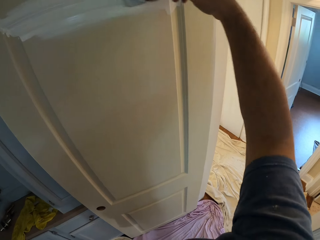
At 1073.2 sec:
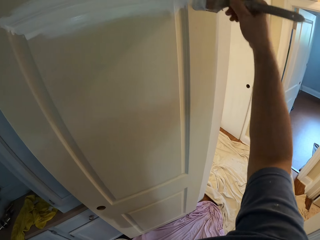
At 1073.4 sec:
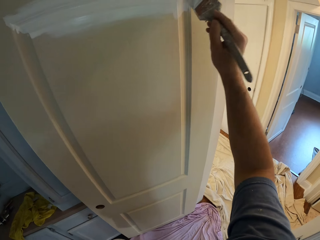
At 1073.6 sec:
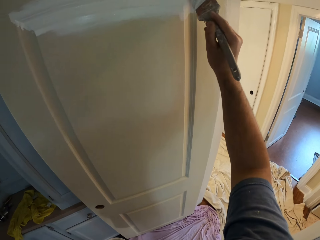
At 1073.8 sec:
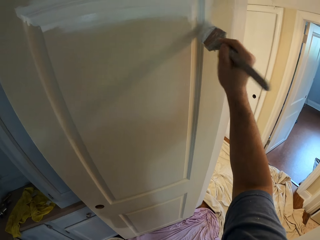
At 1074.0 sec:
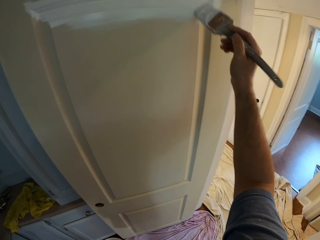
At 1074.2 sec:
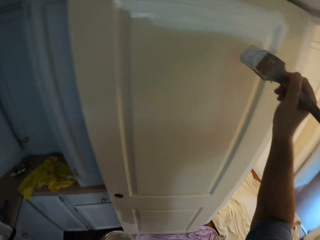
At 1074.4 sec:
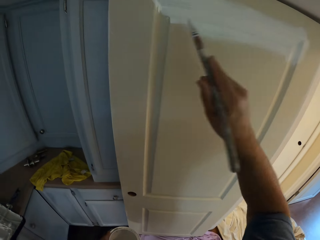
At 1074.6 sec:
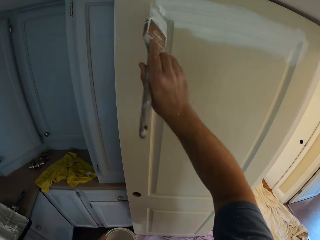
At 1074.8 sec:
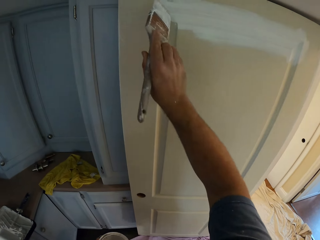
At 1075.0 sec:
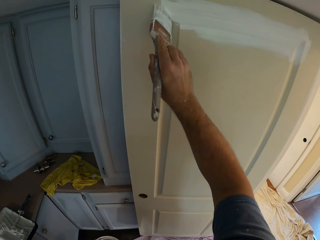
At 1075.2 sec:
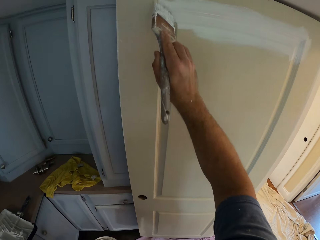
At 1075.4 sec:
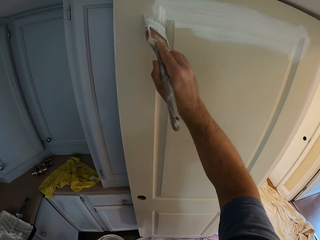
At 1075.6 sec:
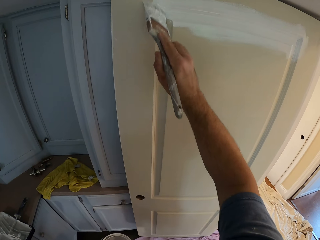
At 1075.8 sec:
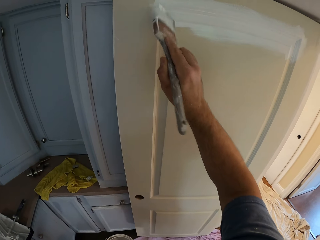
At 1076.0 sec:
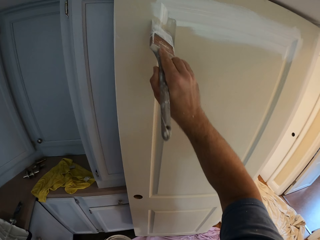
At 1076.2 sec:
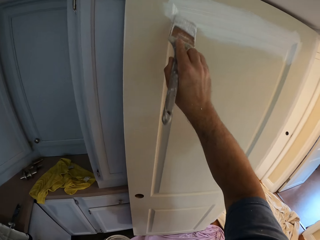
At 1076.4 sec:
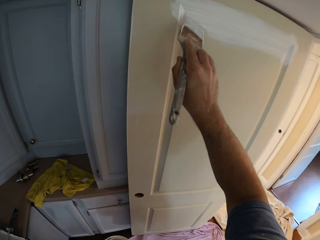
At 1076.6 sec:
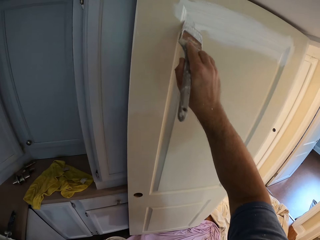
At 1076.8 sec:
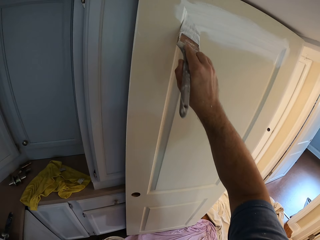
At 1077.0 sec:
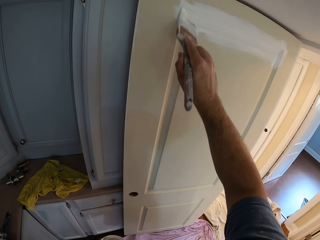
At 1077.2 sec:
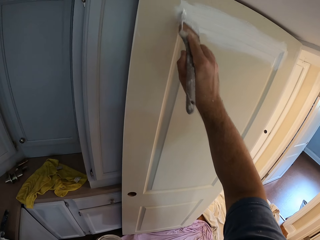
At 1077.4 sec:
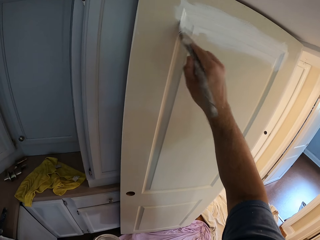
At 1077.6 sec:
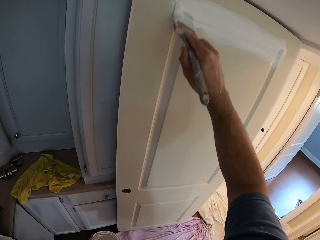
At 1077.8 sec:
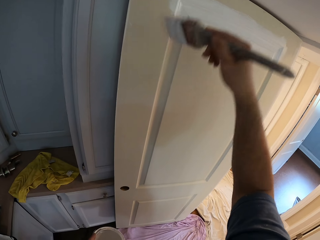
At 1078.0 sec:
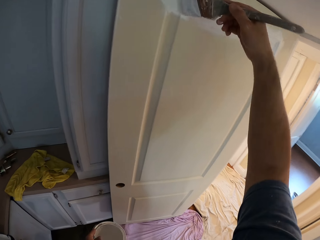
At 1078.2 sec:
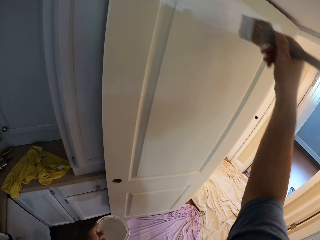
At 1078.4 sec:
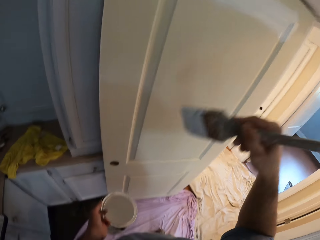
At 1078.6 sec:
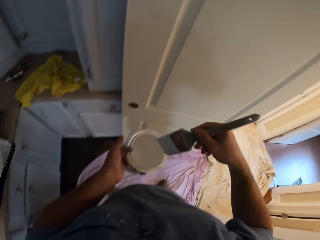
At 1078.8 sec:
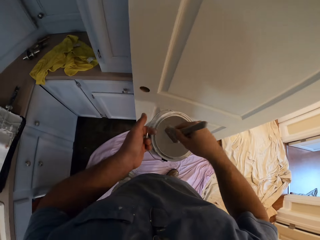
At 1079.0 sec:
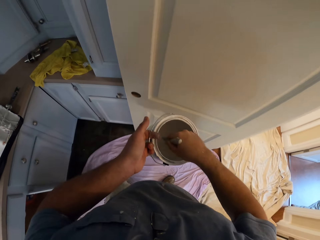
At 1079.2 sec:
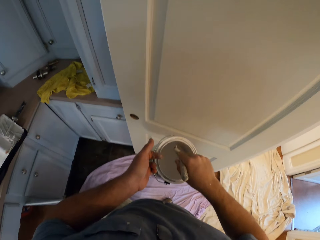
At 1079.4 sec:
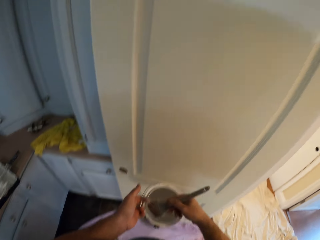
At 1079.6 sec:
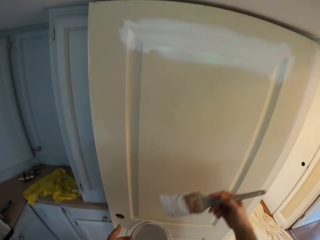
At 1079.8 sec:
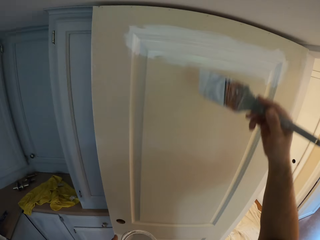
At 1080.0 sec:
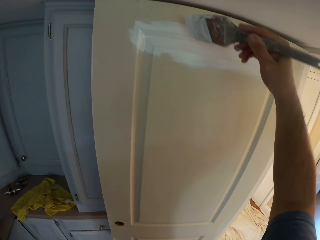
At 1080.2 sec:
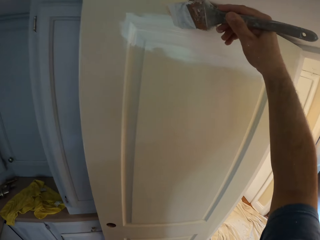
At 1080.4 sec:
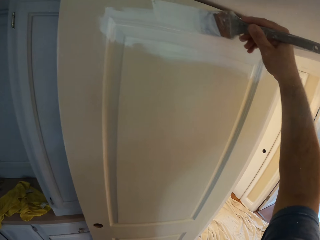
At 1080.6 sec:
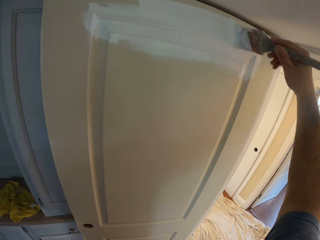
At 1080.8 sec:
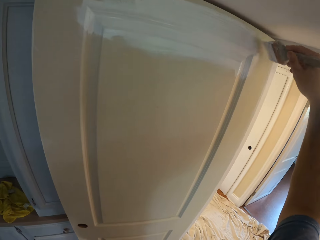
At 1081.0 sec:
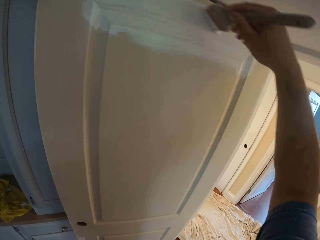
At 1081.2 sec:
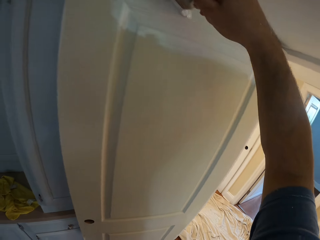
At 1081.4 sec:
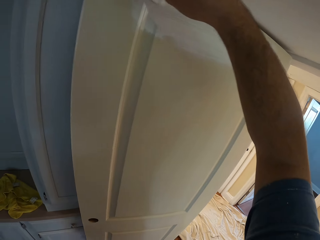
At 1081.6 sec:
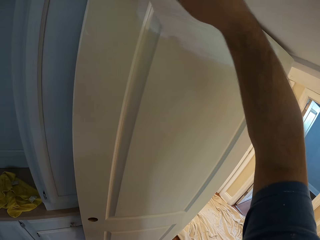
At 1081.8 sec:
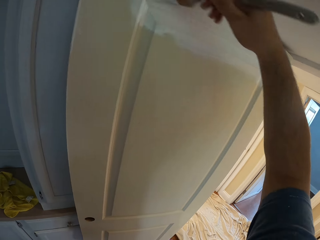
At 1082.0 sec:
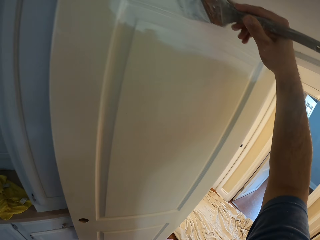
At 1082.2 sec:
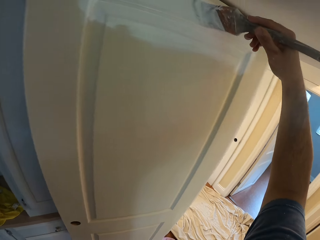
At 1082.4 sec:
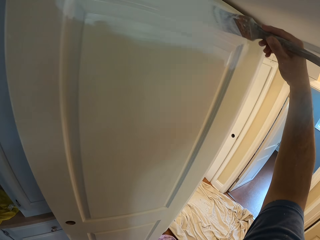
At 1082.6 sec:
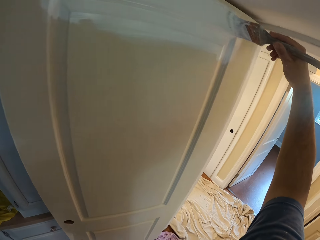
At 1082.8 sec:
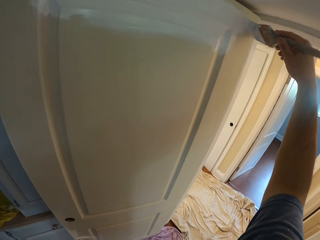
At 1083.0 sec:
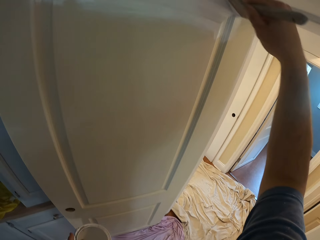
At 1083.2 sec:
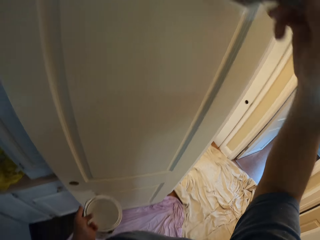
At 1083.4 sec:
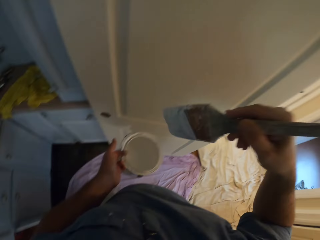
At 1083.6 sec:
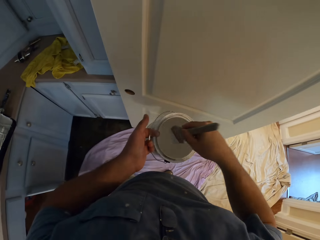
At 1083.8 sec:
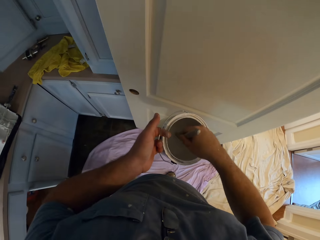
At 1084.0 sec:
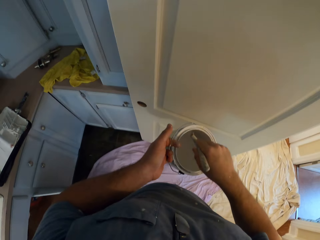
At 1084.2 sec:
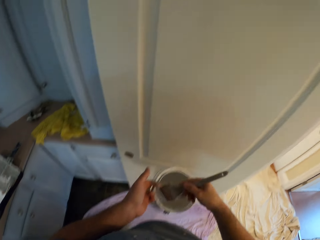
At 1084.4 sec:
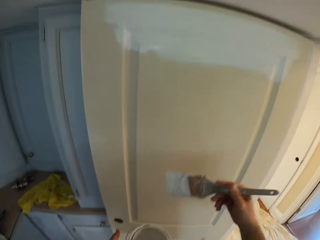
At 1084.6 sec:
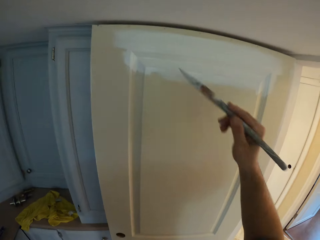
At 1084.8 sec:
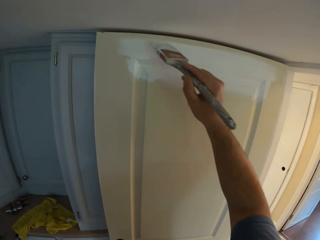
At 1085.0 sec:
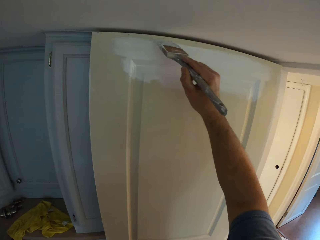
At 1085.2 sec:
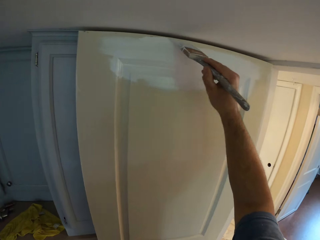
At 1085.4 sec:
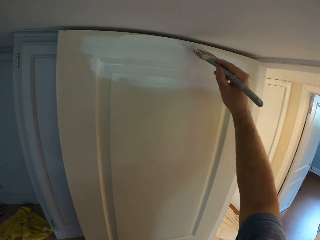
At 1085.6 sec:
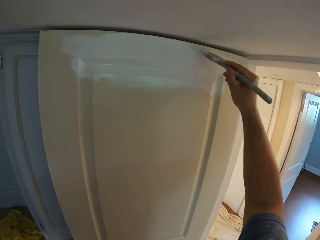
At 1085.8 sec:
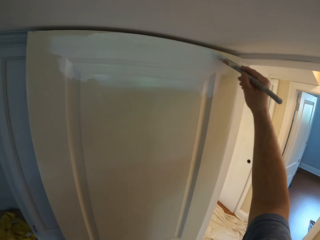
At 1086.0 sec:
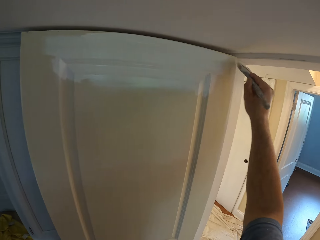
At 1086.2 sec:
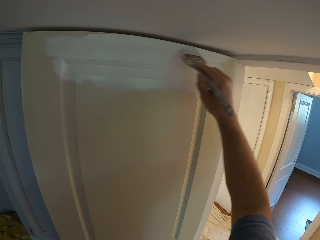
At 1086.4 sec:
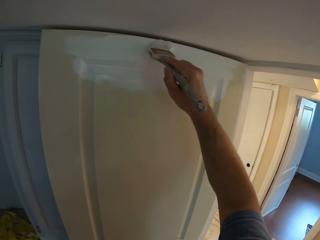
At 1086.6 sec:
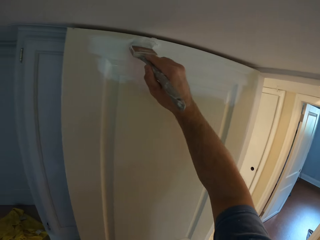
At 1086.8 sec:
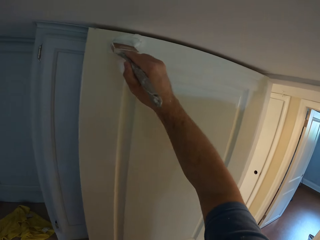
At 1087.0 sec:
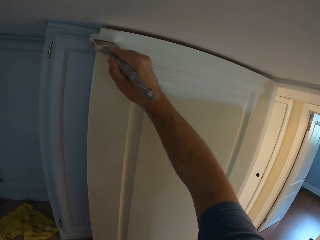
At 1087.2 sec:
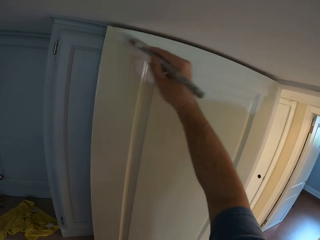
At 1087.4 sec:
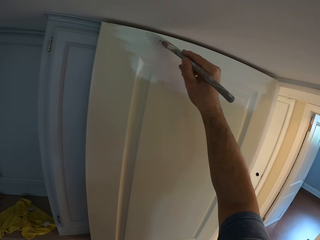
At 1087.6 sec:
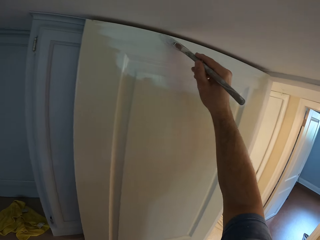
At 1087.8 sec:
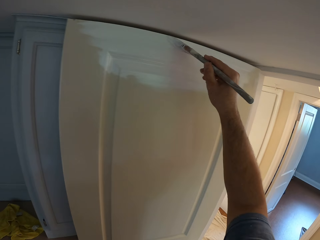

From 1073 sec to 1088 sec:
The camera wearer removes the paint brush from the kitchen door. He inserts the paint brush into the paint container. He removes the paint brush from the paint container. He paints the kitchen door with the paint brush in his right hand. He removes the paint brush from the kitchen door. He inserts the paint brush into the paint container. He removes the paint brush from the paint container. He paints the kitchen door with the paint brush in his right hand.

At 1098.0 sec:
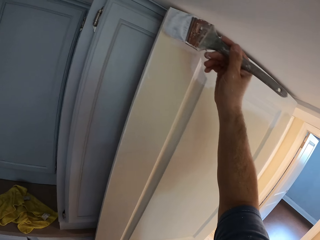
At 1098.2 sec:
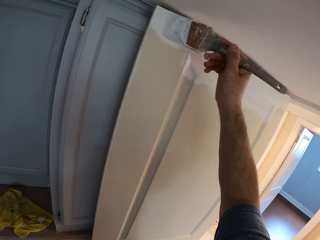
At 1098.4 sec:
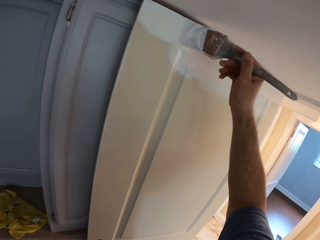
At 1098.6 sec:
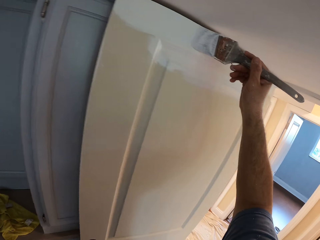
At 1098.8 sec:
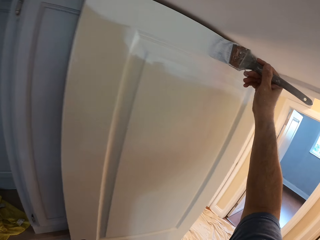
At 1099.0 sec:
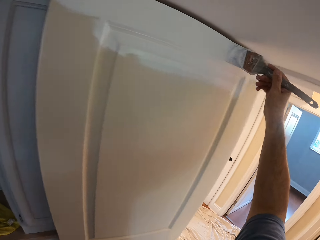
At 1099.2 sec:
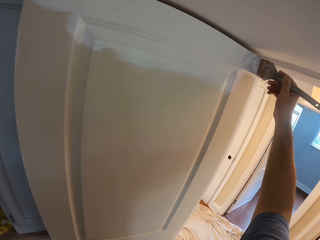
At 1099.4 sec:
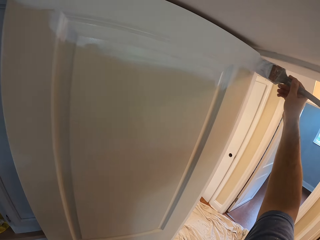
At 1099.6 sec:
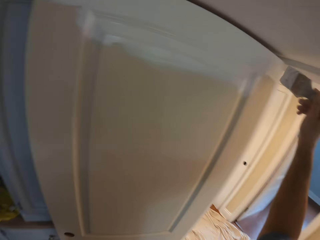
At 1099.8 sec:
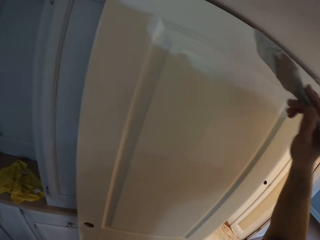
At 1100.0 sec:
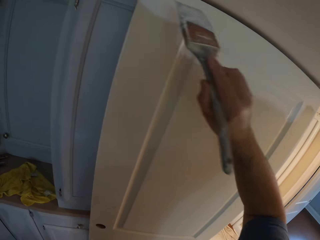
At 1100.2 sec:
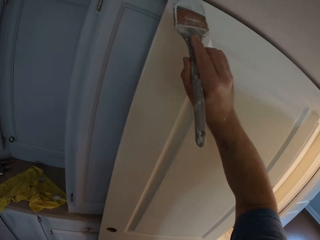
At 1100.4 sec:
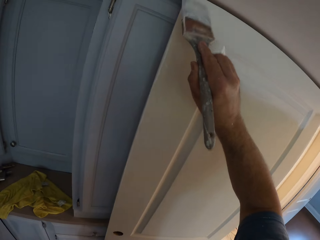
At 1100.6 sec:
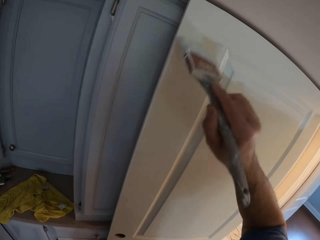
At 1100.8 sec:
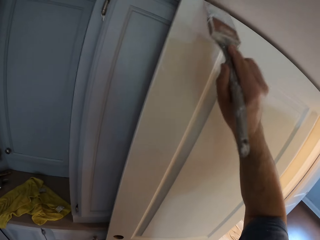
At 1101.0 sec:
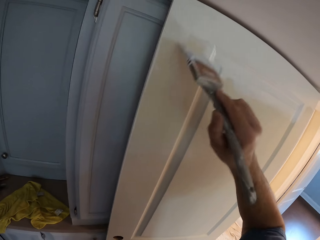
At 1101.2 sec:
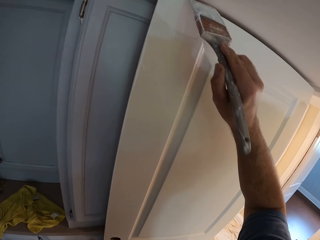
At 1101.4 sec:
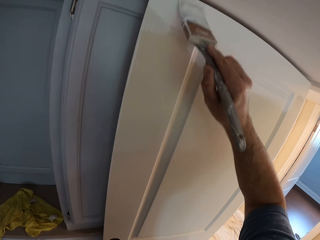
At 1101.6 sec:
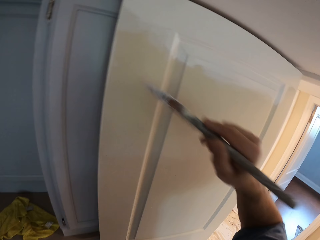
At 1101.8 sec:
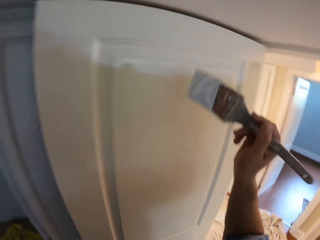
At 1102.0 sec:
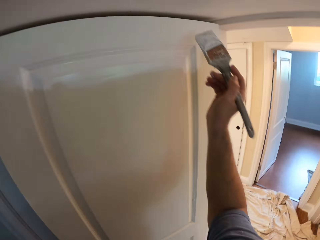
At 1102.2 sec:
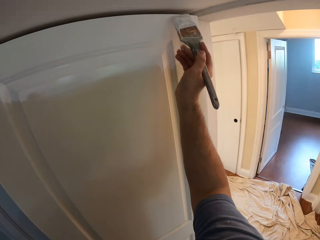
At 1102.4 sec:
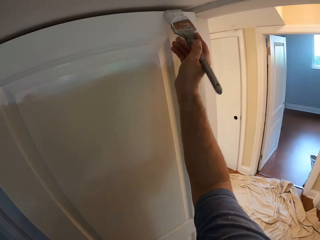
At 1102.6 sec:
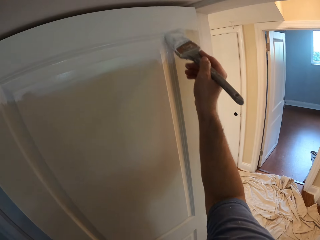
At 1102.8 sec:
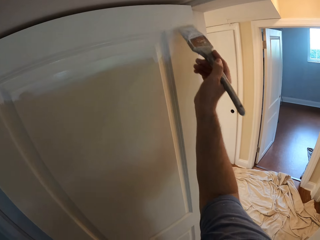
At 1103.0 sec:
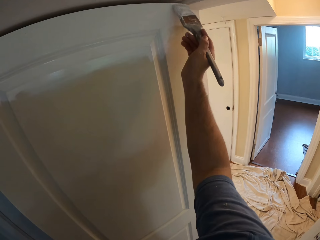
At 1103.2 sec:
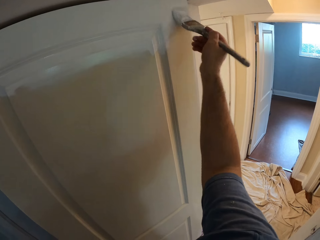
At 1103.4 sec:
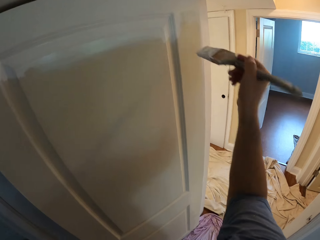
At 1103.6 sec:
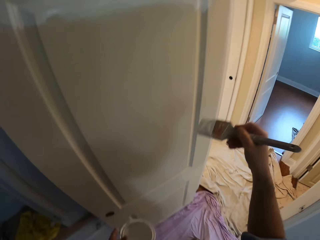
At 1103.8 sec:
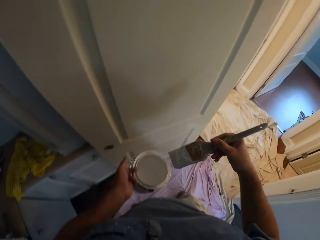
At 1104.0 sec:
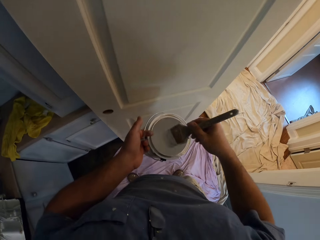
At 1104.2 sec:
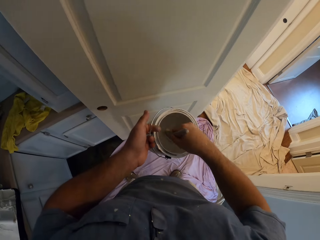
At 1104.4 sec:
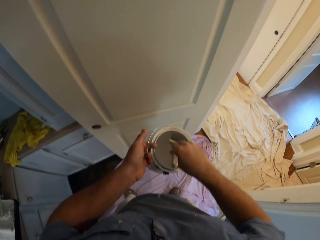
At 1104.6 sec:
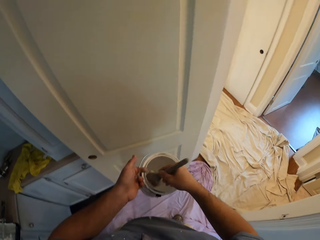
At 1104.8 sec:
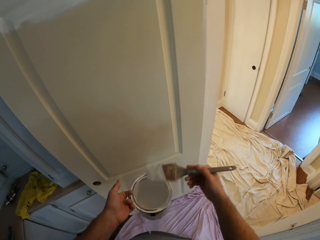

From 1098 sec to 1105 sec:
The camera wearer removes the paint brush from the door. They insert the paint brush into the paint container.
